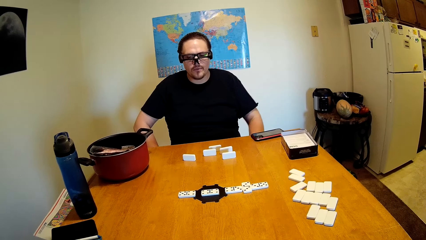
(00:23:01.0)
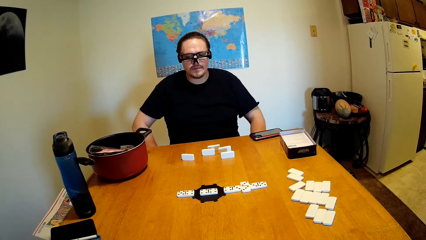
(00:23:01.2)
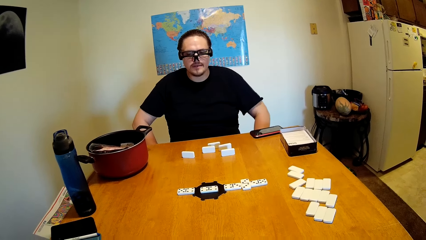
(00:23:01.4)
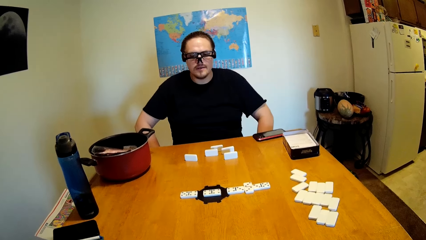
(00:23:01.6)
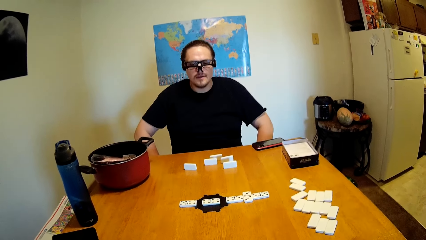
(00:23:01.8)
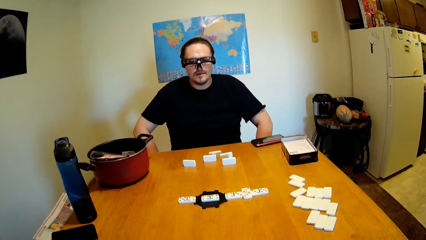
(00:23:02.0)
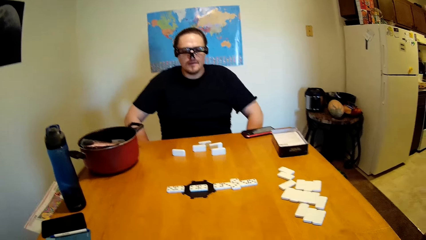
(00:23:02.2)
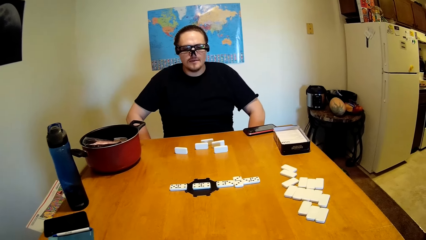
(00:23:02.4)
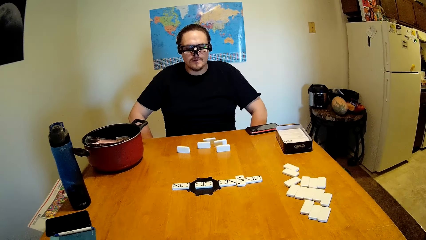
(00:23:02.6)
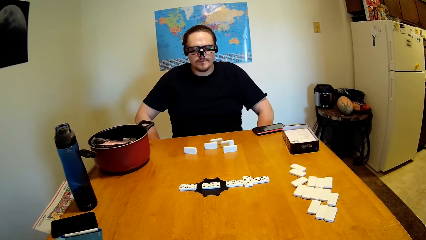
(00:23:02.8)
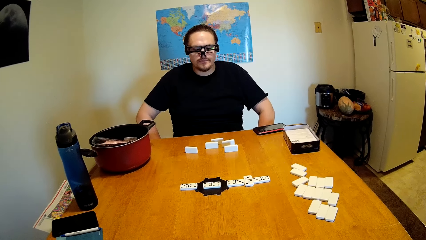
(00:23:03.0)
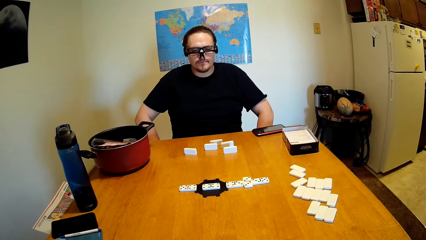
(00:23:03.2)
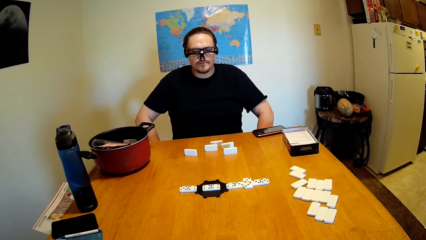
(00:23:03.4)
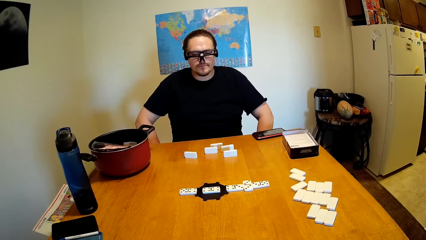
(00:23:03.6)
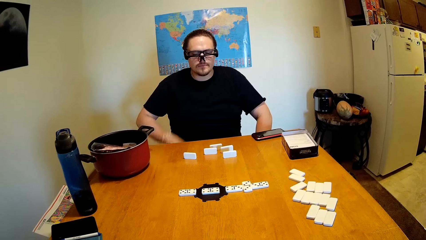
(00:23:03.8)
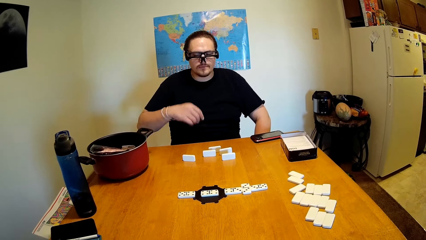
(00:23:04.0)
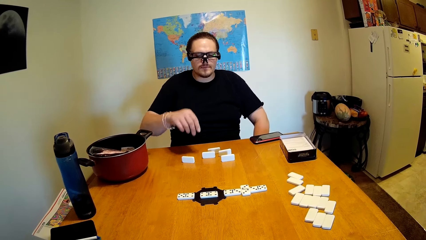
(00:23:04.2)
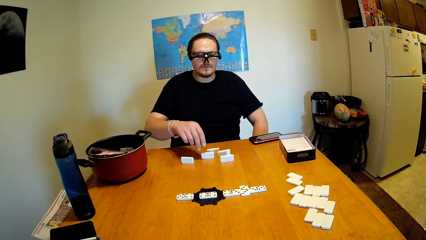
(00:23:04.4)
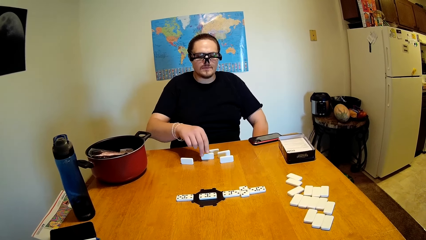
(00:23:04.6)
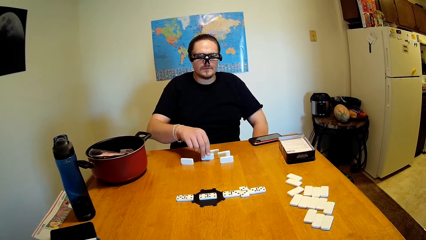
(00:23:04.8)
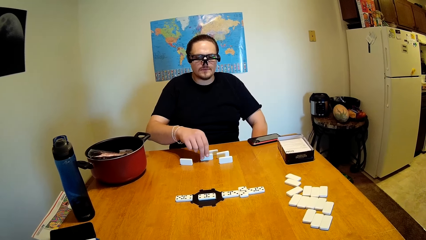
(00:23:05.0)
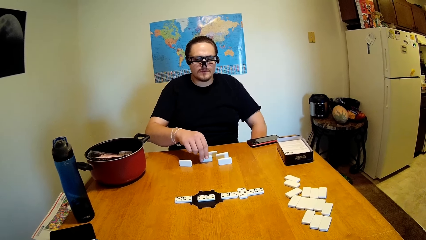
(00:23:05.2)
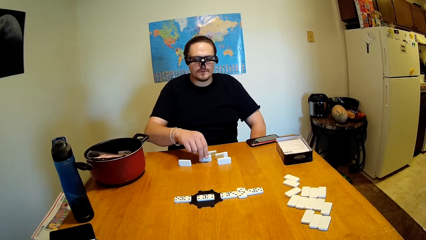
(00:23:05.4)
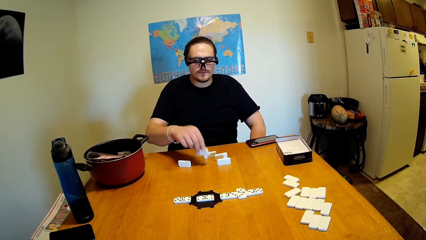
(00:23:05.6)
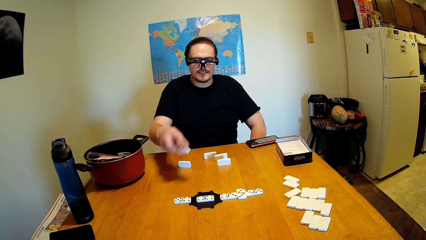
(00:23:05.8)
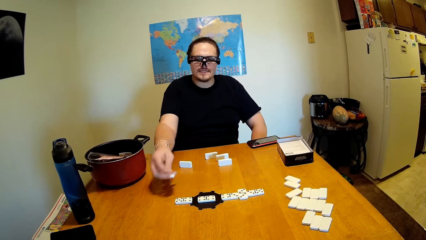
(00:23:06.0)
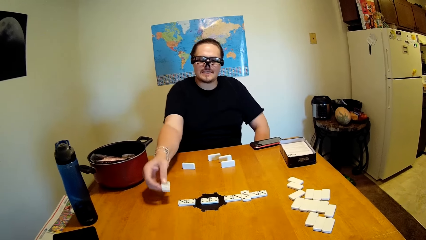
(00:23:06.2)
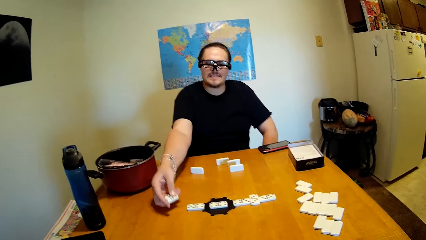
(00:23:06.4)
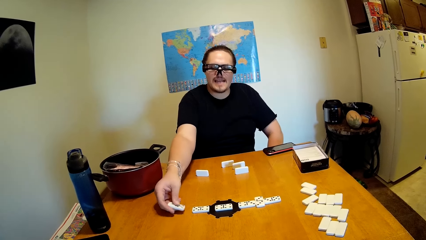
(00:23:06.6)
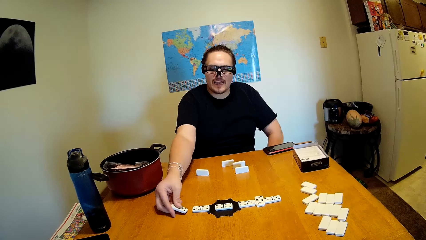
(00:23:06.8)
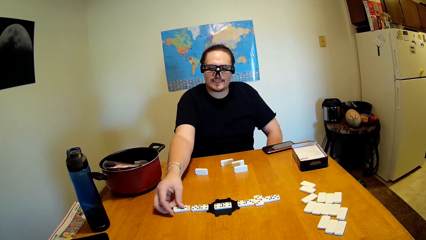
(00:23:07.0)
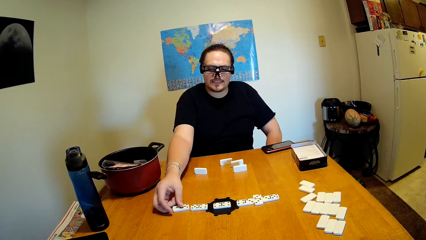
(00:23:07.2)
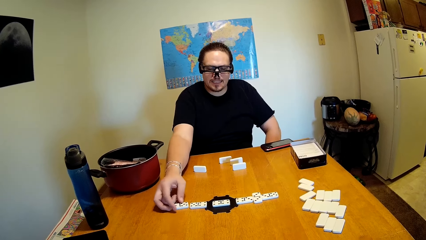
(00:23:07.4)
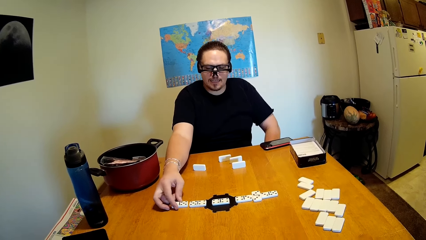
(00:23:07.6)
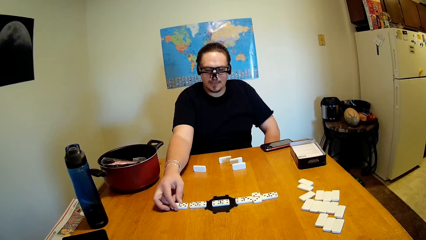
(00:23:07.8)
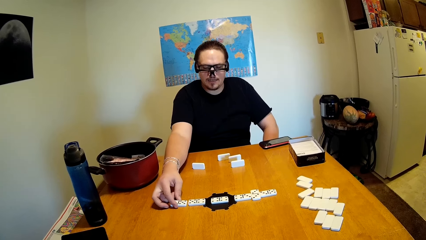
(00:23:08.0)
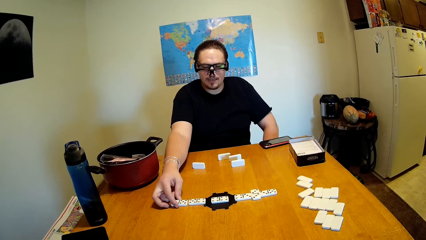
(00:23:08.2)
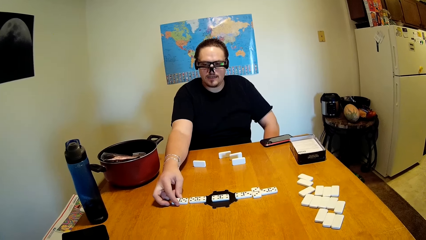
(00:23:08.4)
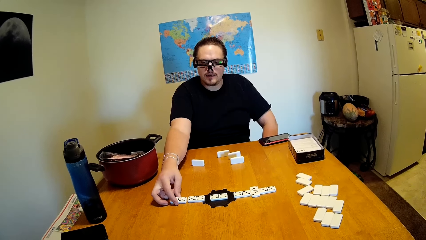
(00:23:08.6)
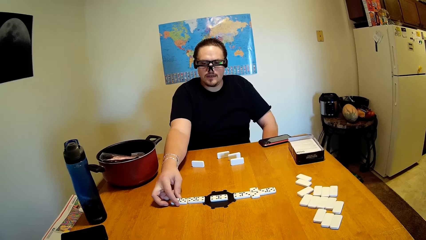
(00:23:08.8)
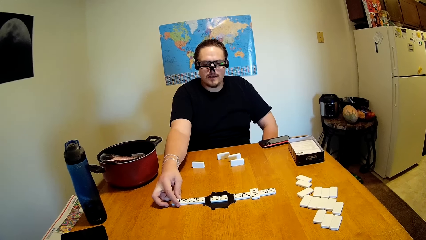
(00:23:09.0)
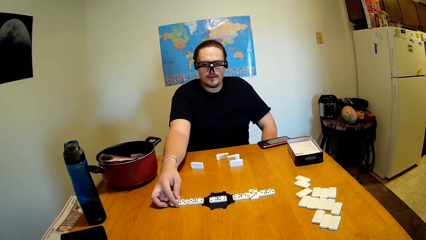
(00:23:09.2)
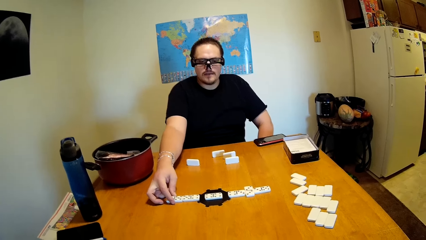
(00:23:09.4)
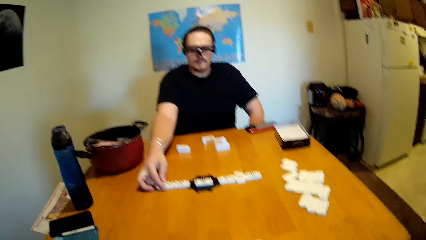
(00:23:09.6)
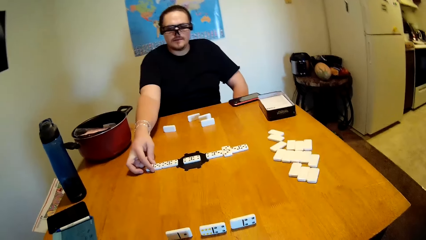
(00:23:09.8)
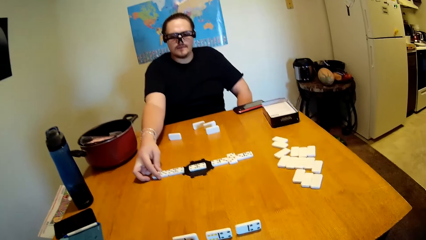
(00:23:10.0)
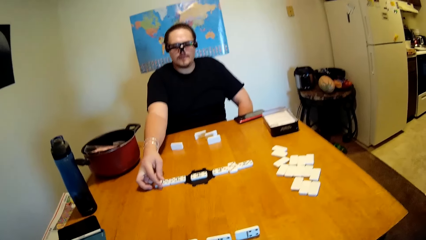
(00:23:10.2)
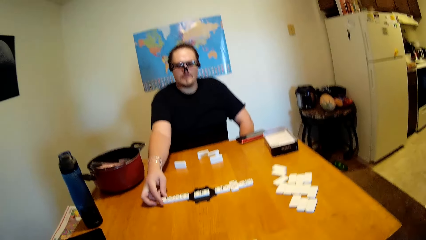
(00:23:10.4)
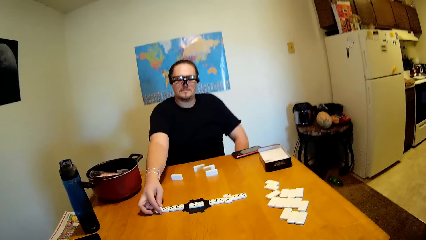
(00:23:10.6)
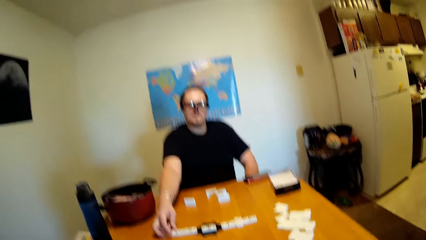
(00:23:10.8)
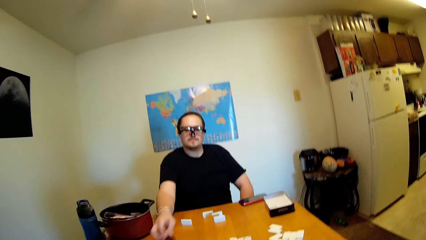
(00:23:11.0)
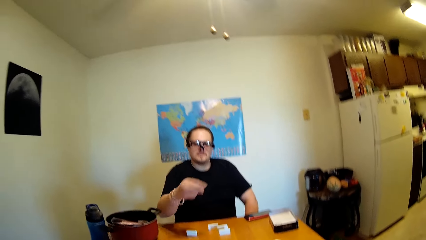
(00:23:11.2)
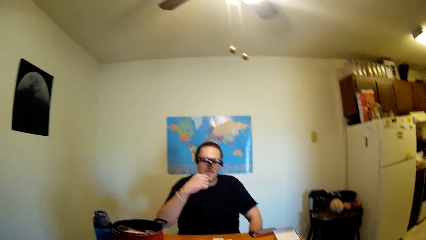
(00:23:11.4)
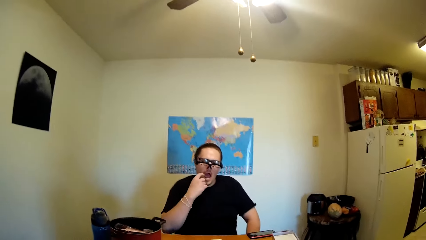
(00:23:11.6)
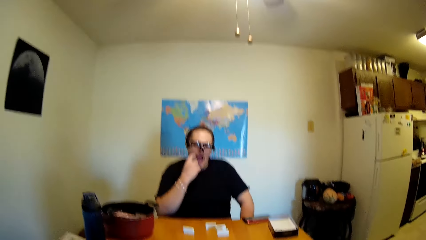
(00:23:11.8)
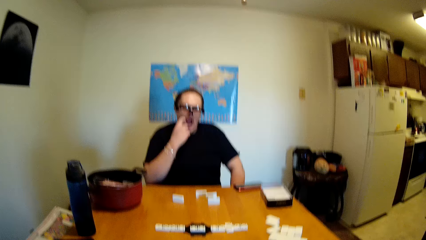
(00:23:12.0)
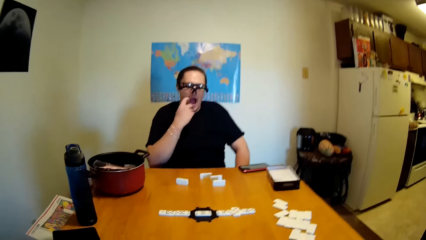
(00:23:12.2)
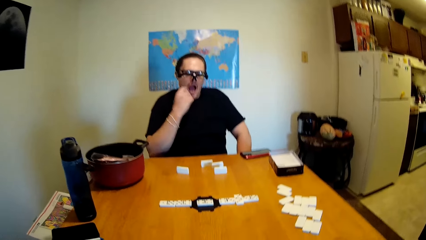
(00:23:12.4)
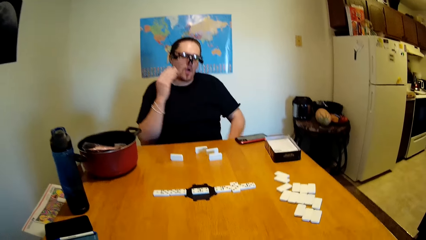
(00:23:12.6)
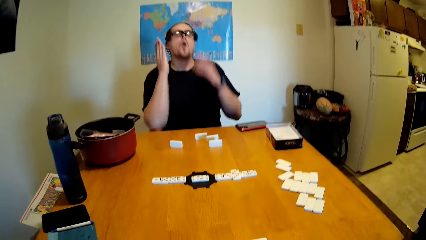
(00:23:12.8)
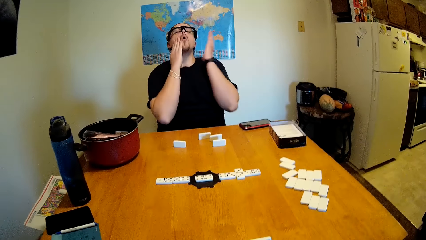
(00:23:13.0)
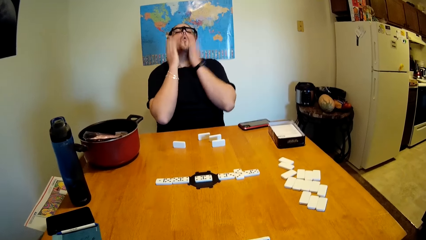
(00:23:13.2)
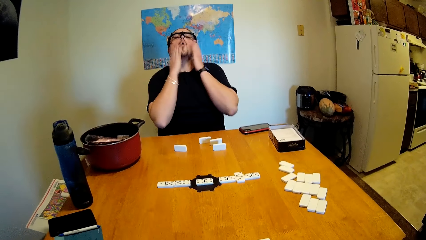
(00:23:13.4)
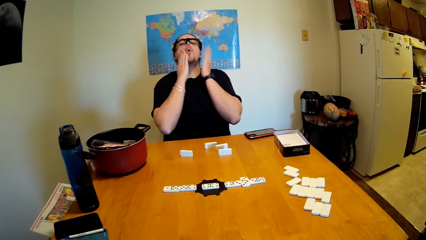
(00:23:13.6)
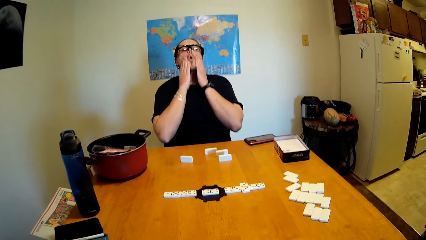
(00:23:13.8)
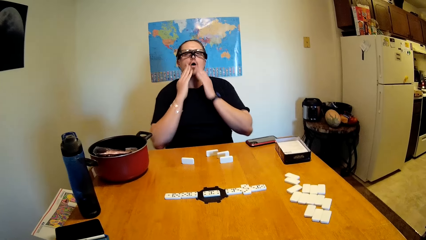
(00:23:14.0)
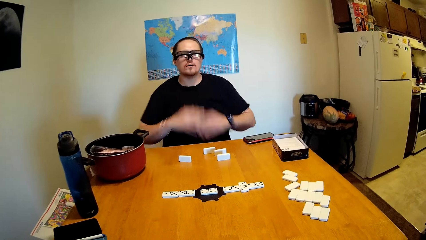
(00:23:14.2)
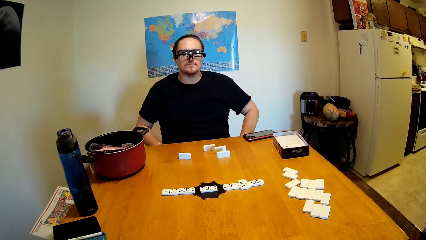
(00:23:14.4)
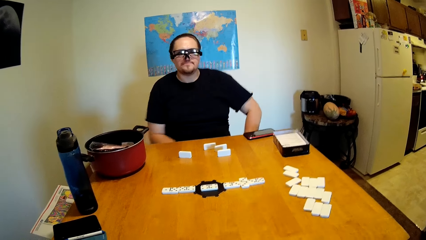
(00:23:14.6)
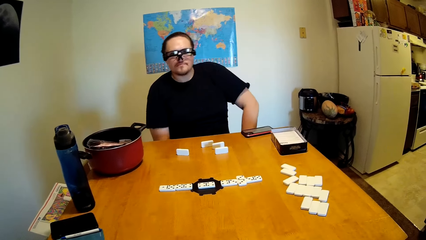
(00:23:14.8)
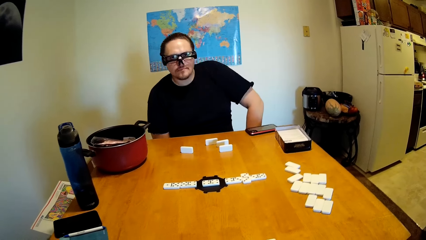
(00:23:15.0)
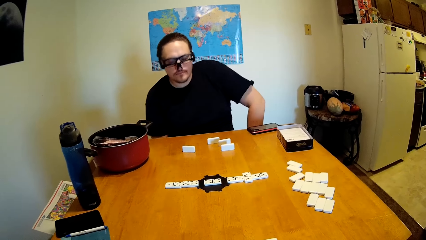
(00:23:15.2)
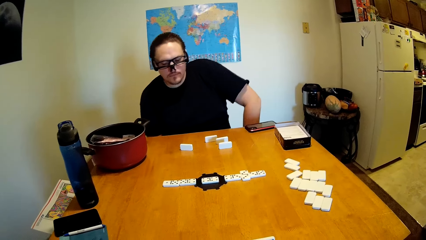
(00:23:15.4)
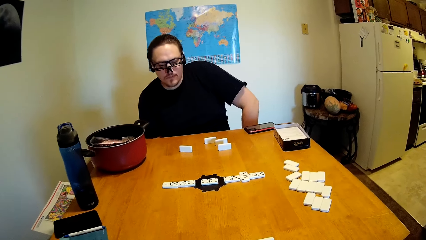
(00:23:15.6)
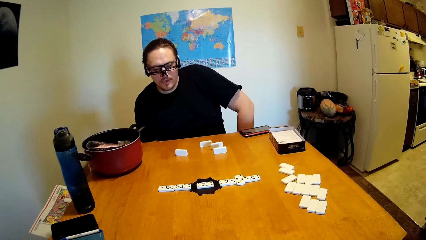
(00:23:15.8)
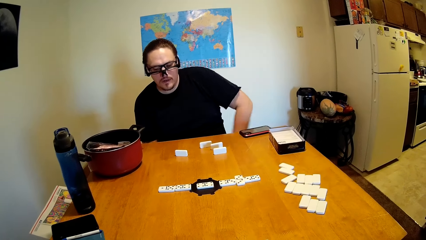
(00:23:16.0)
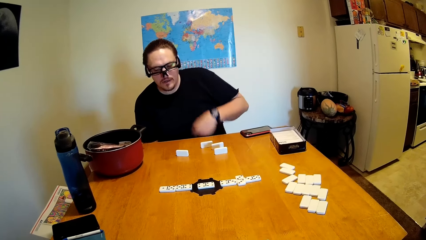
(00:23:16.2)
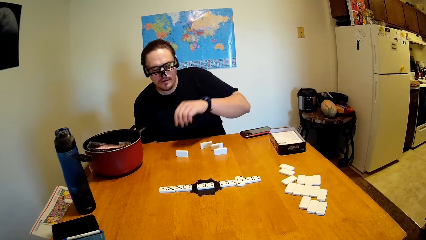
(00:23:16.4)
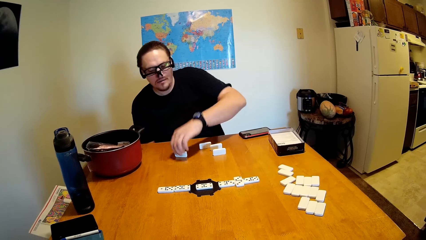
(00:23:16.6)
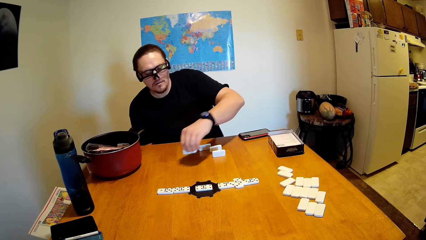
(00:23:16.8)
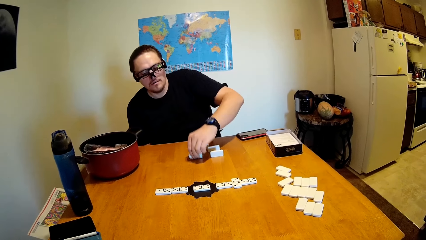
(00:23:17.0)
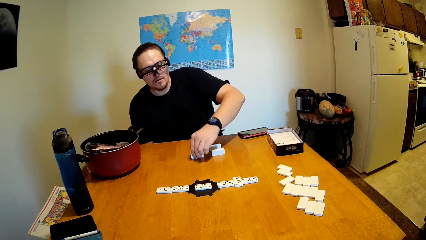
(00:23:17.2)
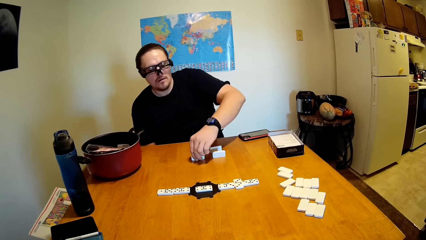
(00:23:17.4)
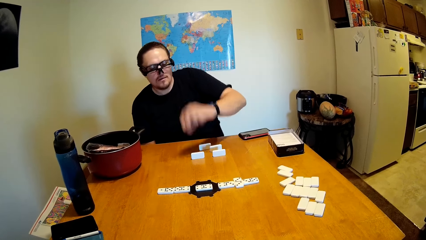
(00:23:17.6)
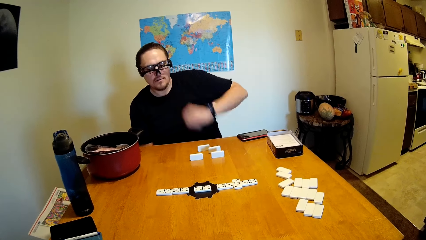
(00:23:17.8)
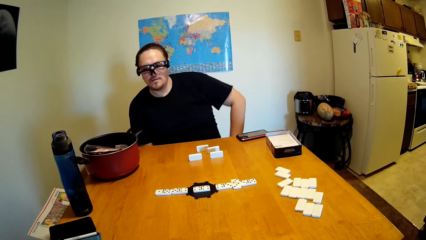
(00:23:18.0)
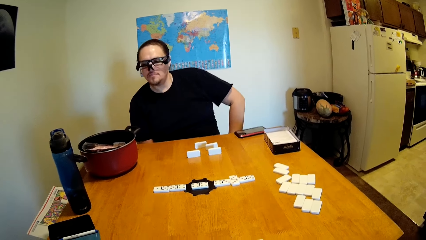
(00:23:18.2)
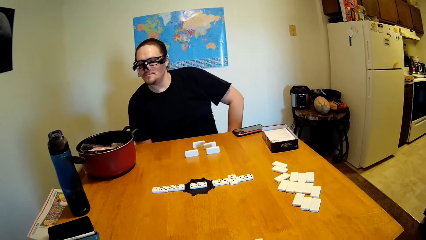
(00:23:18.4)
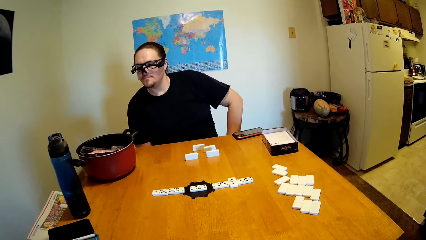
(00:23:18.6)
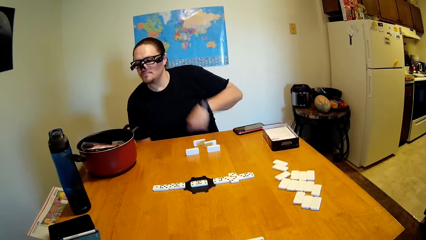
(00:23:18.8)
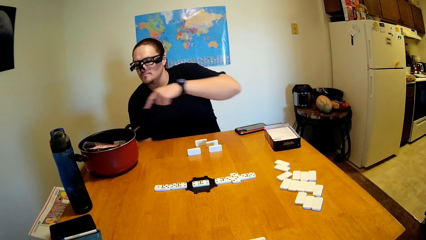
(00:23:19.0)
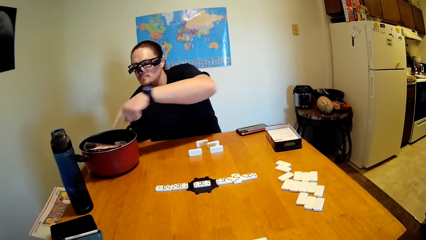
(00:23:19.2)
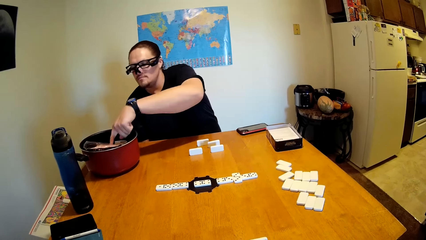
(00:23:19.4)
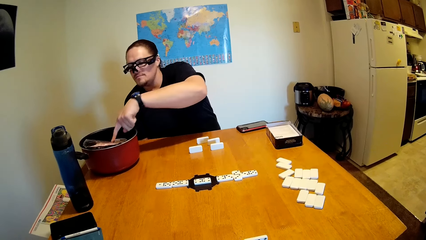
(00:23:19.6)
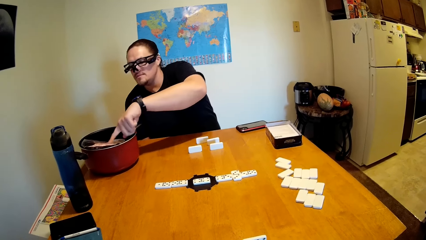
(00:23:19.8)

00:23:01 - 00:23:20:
A man touches something. The man looks around. The camera wearer stares at the dominoes. The man swings the right hand and picks up a domino or dice on the table with the right hand. The man drops the domino on the desk. The man looks around, swings the right hand, touches the mouth and scratches the cheek. The man swings both hands and taps the cheeks with both hands. The man swings both hands, touches something and looks around. The man swings the left hand and picks up the domino on the table with the left hand. The man hits the dice on the table, drops the domino on the desk and touches something. The man looks around and swings the left hand.
